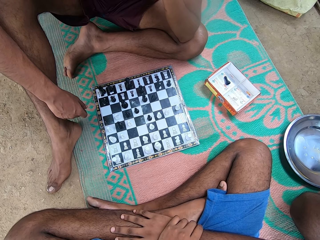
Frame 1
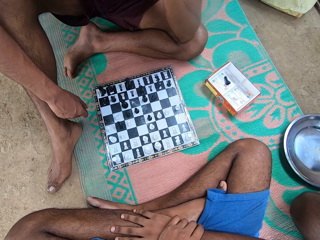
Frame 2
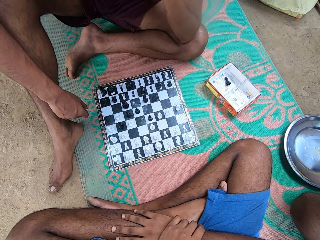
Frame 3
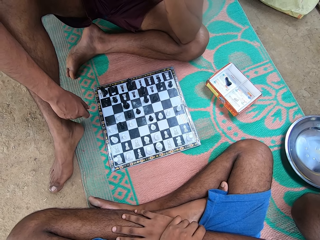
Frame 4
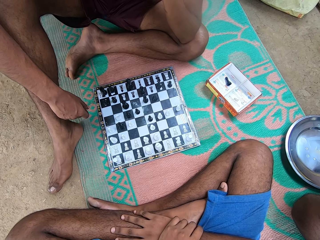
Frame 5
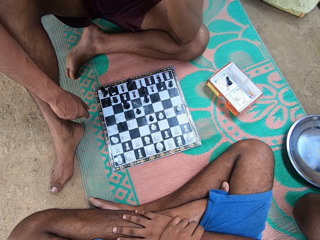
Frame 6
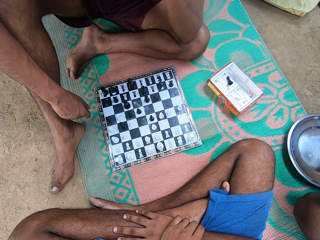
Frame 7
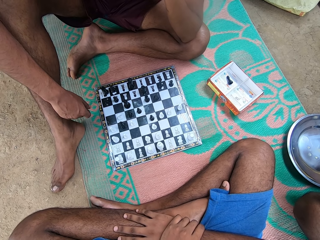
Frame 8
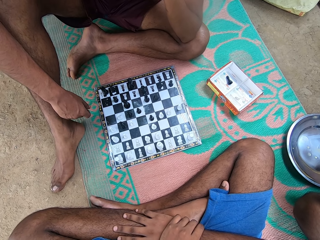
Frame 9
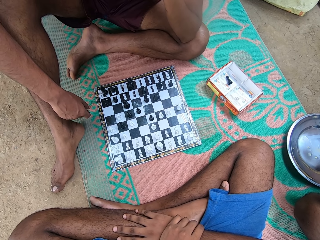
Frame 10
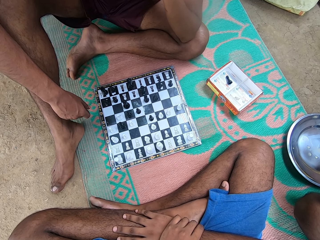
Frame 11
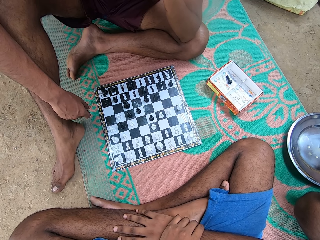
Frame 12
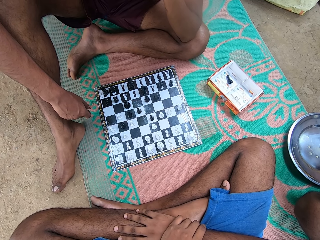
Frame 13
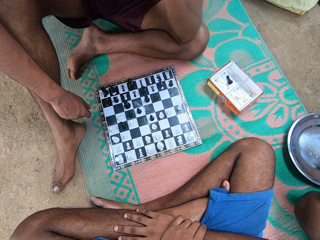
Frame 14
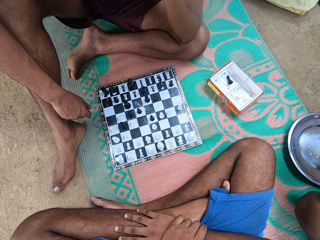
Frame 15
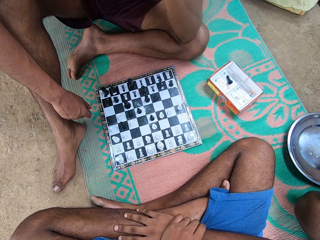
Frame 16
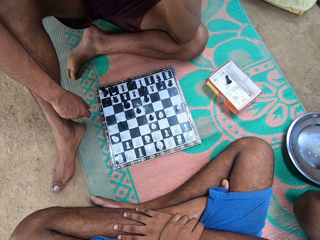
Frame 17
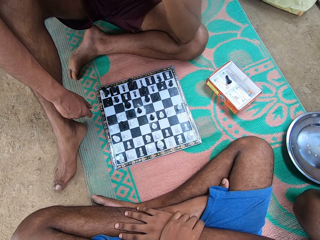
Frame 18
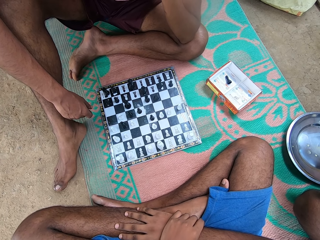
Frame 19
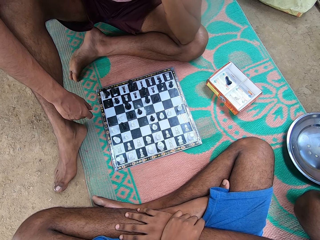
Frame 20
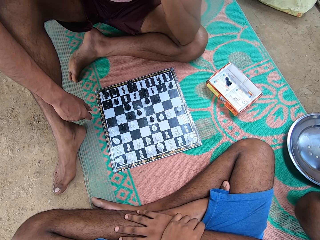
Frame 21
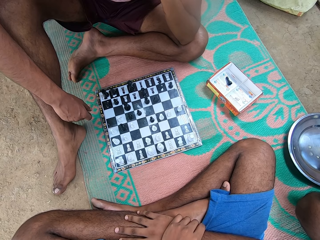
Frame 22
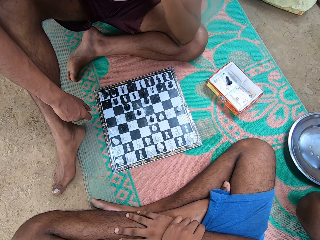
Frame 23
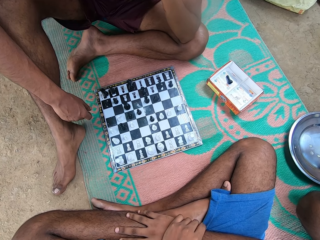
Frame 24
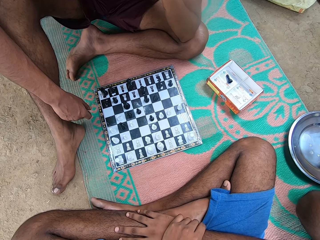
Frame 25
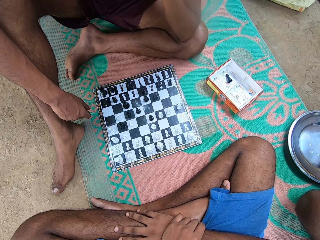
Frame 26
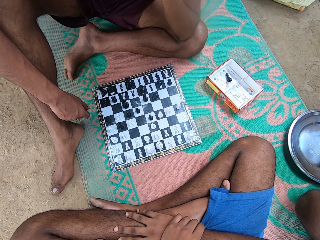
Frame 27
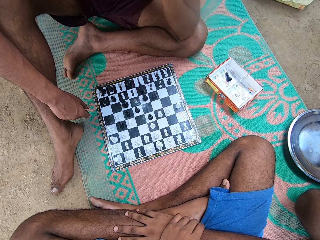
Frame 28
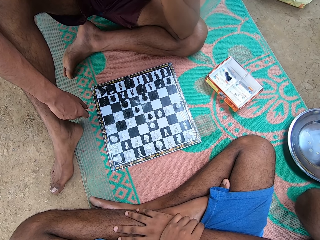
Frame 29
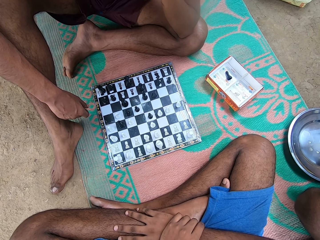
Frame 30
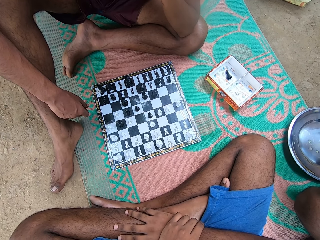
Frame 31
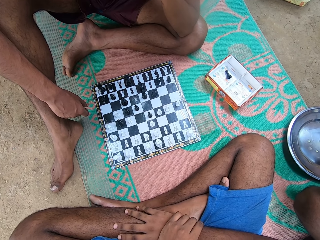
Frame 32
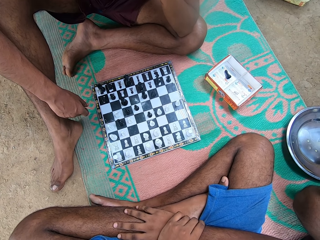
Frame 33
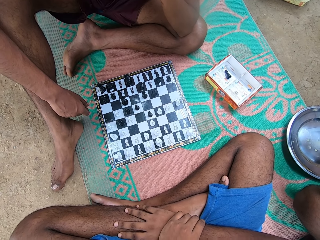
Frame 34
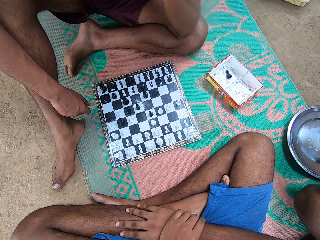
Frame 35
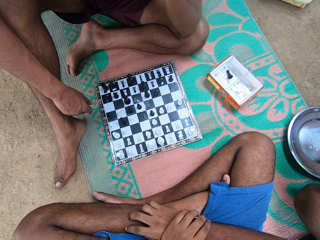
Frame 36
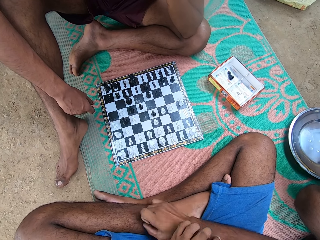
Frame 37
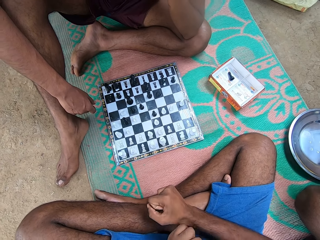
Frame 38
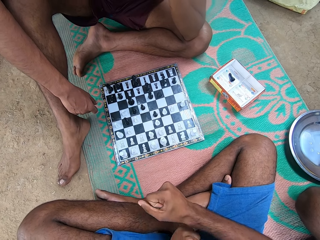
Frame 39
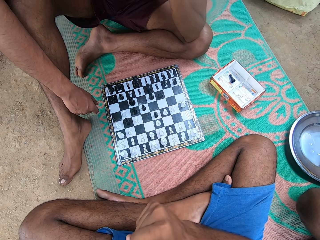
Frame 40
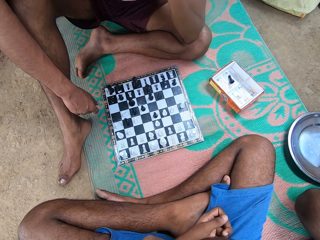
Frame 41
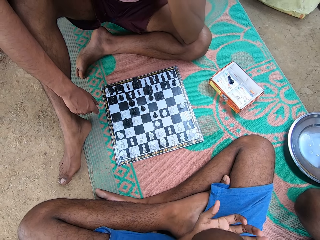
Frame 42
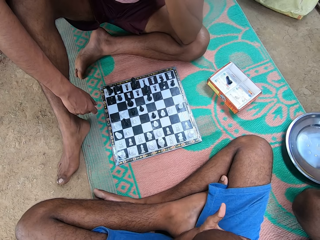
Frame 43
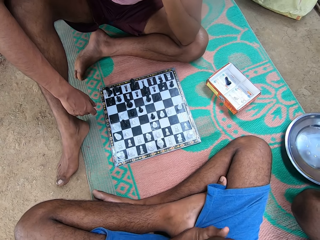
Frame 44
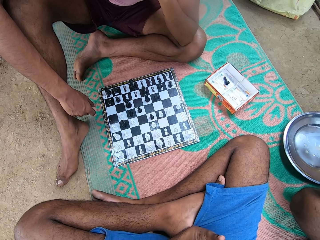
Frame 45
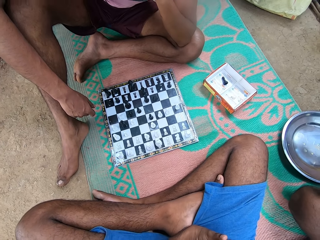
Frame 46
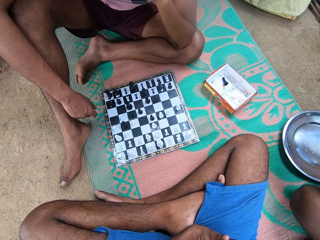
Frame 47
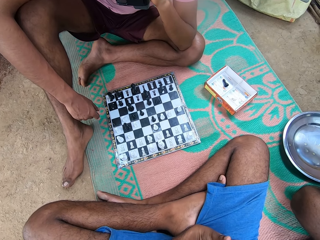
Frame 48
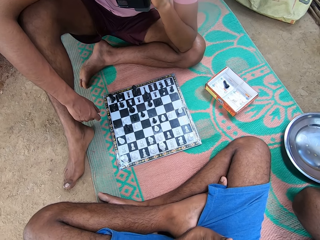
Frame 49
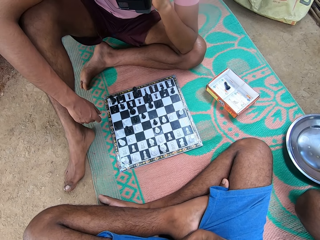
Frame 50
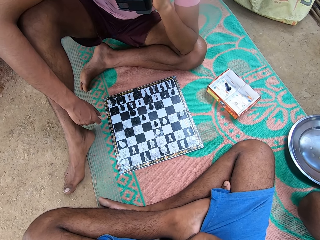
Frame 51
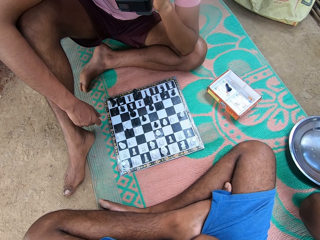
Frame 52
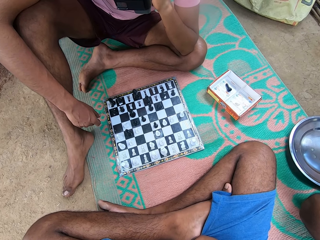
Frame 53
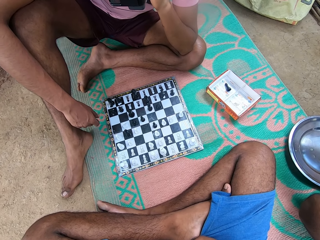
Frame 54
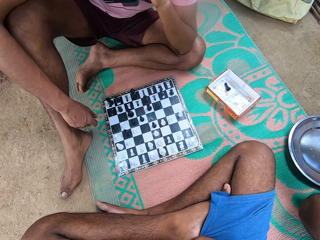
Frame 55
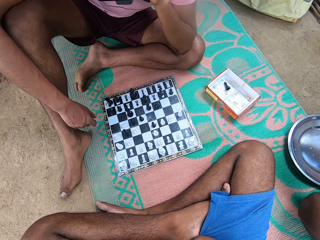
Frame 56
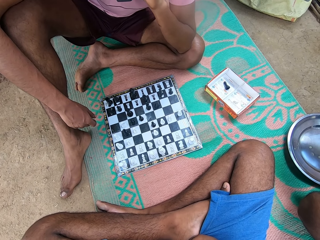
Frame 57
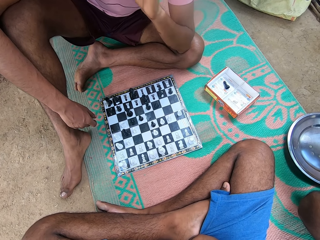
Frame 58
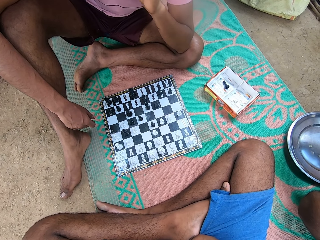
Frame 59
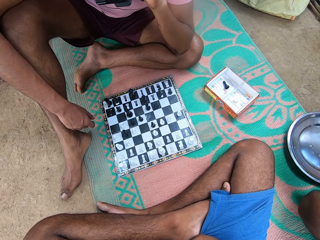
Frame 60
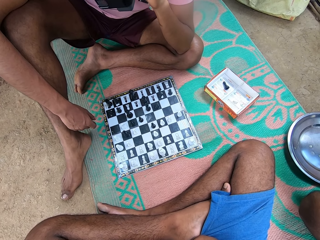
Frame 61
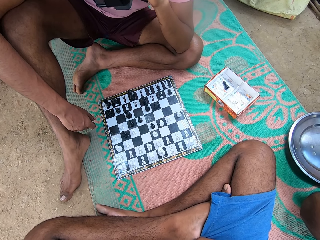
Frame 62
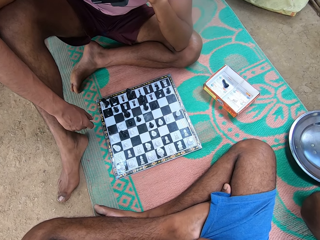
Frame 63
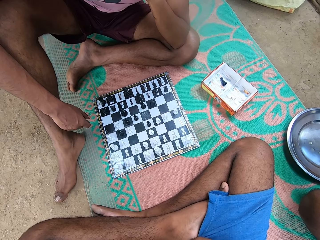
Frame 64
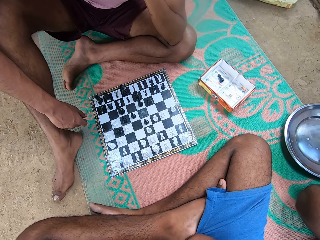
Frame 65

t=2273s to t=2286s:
The camera wearer moves his hand.

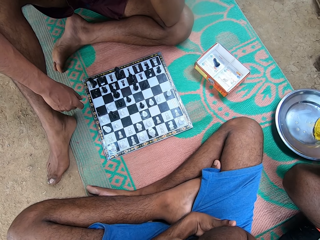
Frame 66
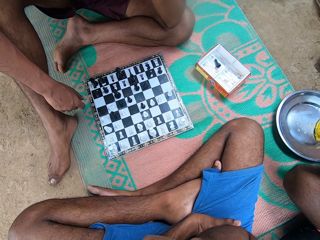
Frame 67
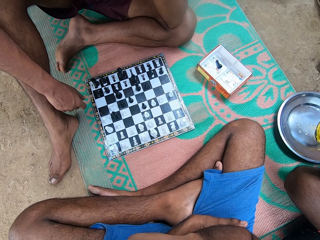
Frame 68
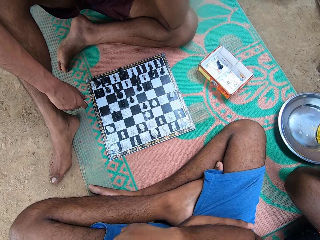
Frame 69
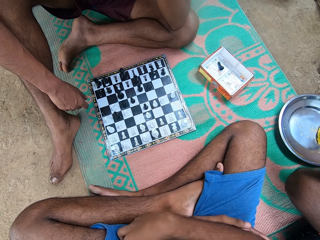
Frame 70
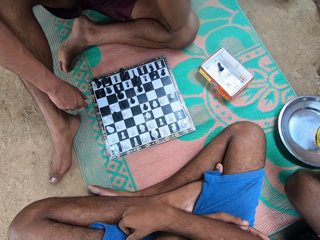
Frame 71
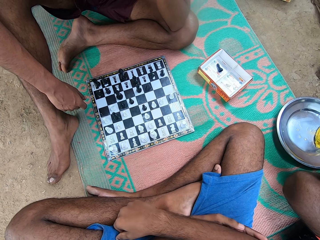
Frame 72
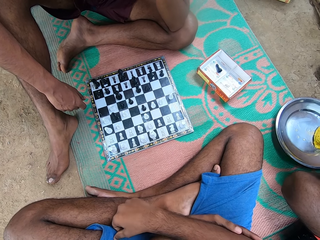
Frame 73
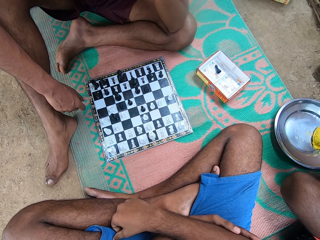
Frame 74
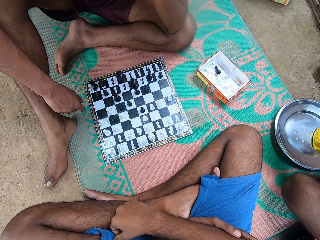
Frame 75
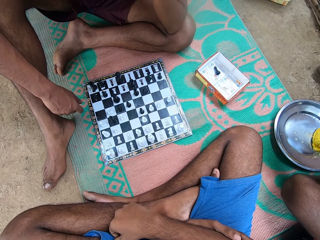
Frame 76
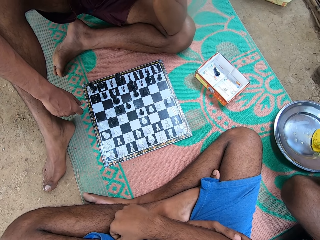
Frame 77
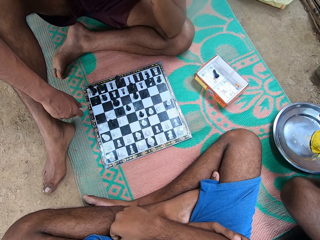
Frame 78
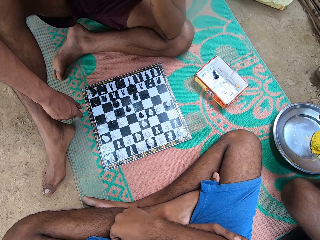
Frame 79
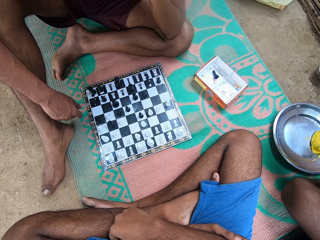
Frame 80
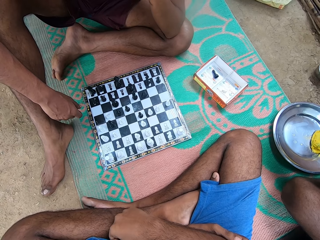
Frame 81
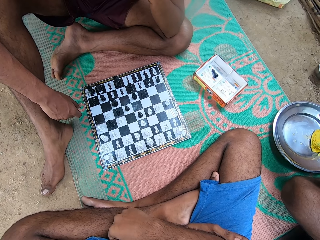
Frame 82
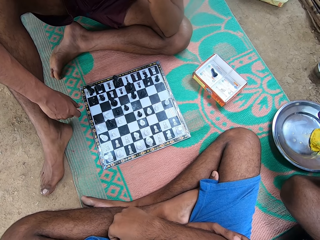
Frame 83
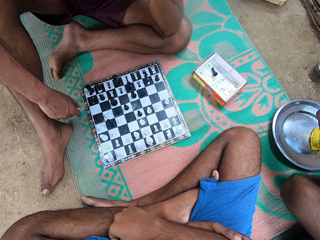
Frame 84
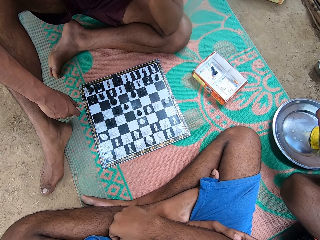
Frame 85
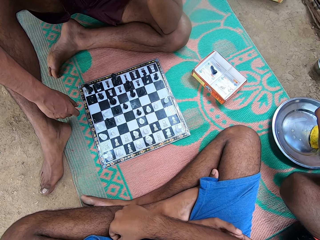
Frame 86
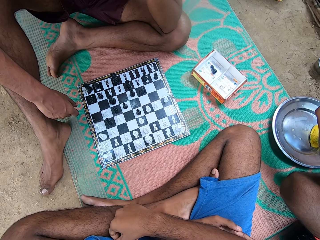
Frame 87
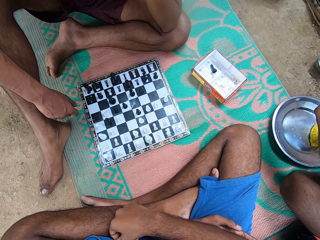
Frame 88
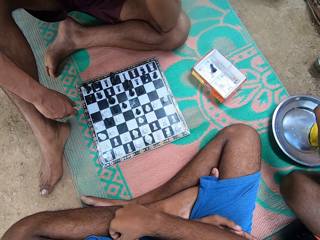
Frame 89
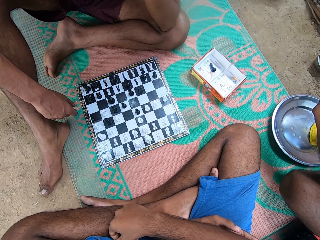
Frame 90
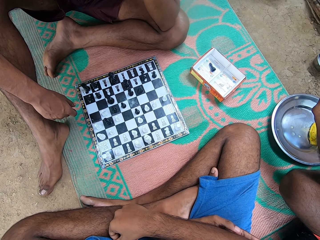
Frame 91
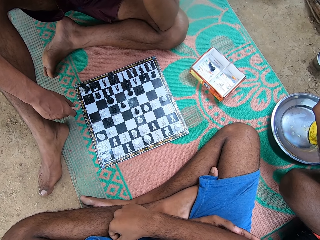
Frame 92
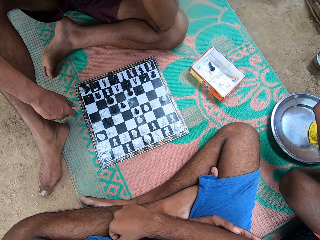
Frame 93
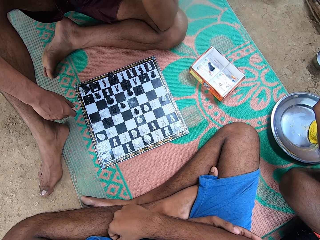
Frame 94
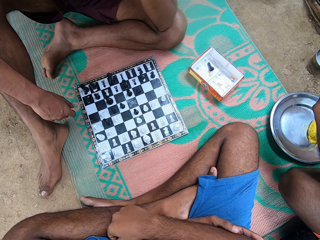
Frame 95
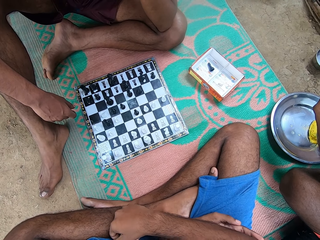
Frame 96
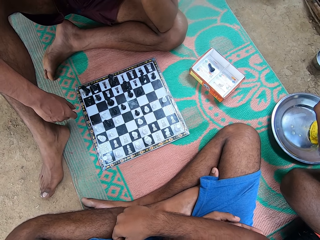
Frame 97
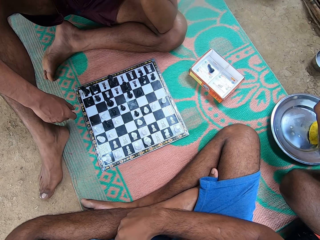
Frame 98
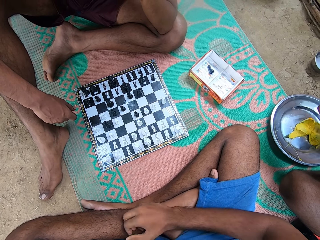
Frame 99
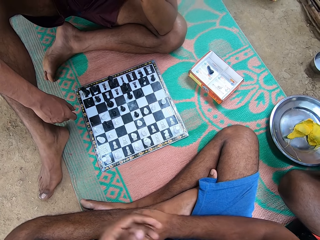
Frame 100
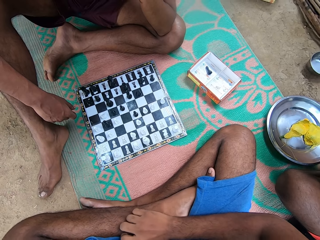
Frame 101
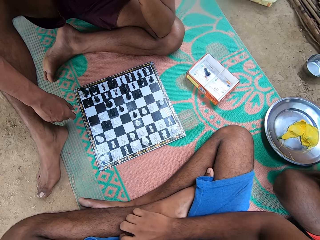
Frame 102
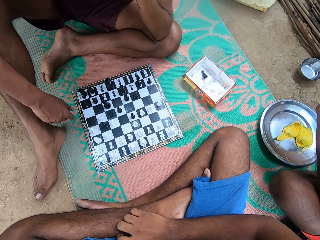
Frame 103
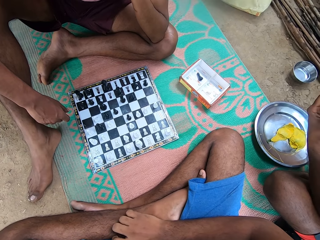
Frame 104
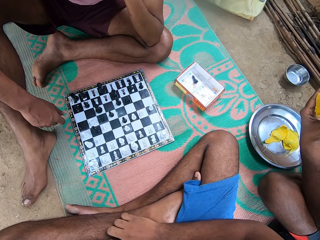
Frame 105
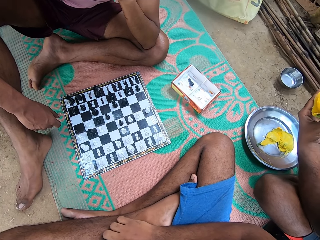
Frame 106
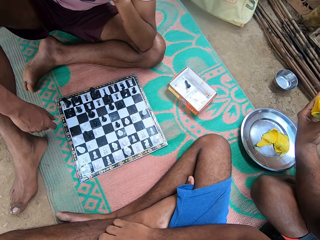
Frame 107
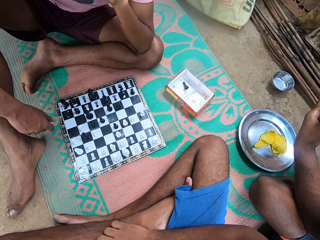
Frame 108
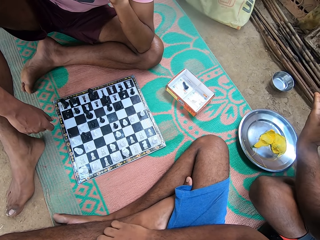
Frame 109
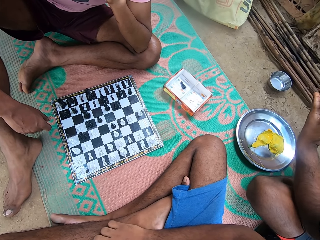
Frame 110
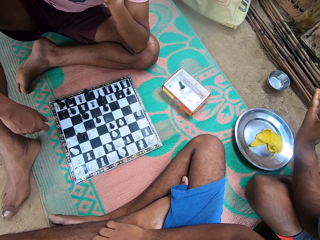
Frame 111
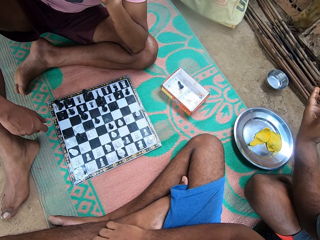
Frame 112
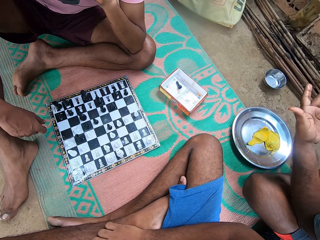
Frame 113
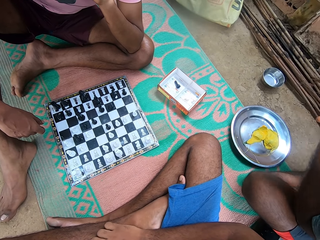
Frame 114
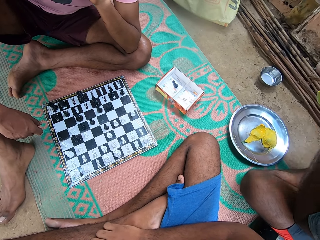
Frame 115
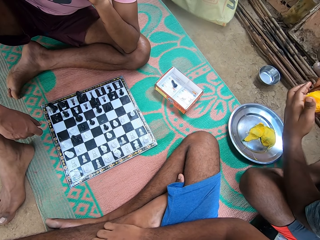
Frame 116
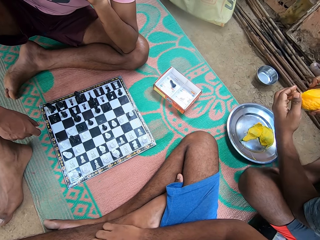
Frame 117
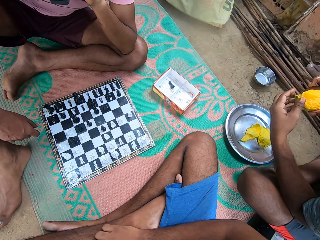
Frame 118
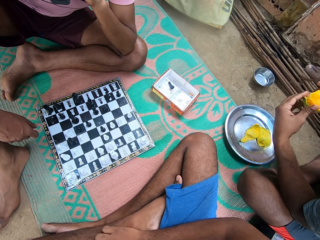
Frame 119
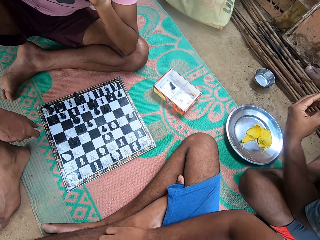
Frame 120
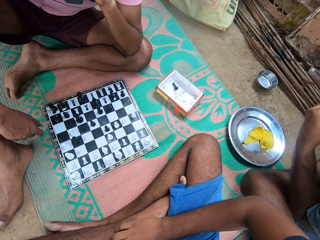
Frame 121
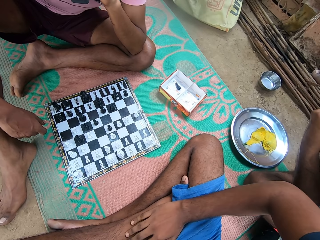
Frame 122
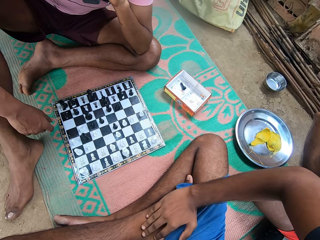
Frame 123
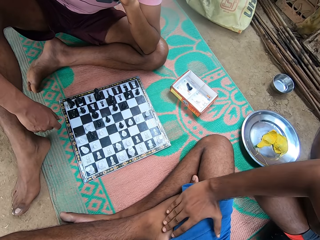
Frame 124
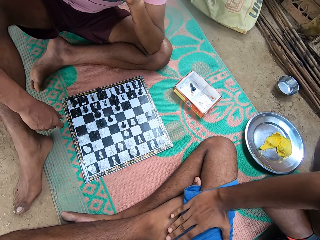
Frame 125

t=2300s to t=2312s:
The camera wearer moves his hand. A person eats a mango.
